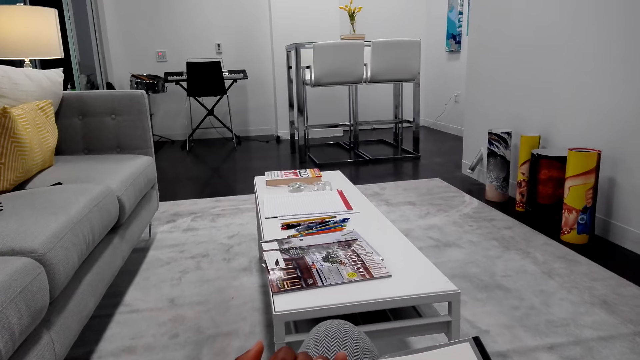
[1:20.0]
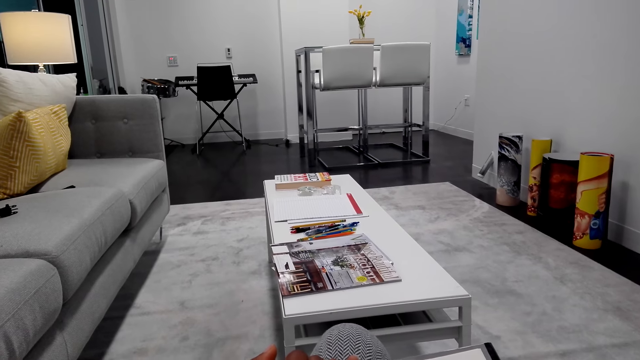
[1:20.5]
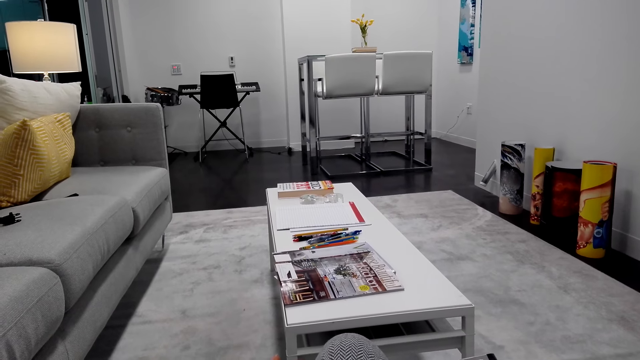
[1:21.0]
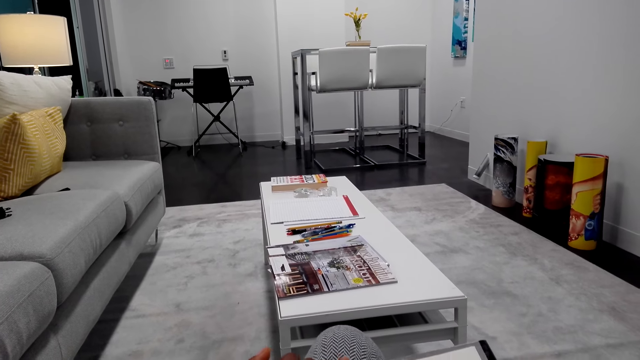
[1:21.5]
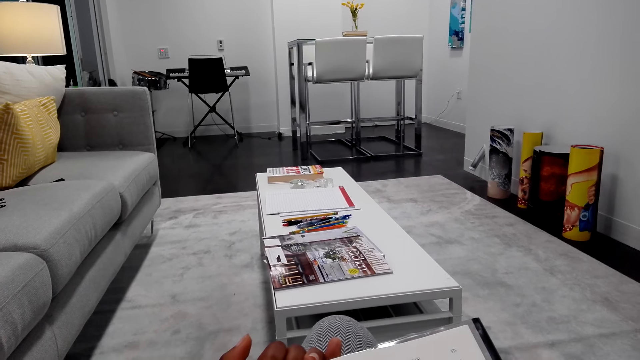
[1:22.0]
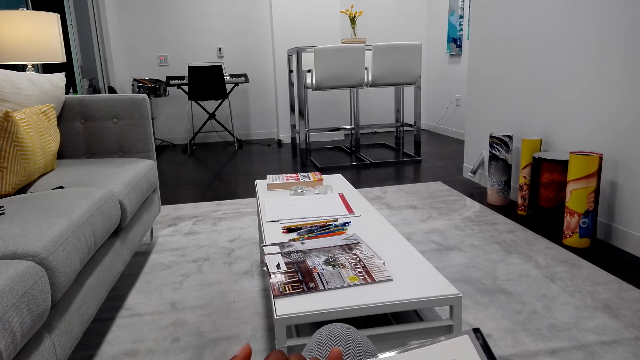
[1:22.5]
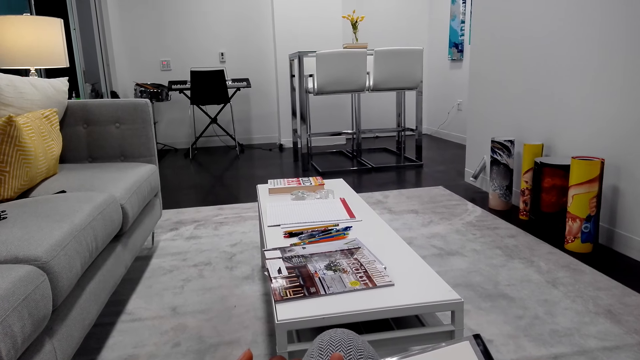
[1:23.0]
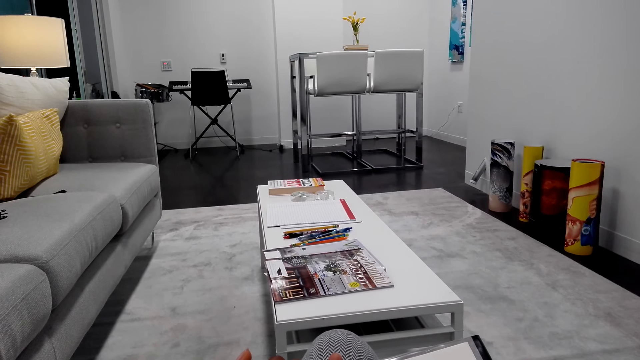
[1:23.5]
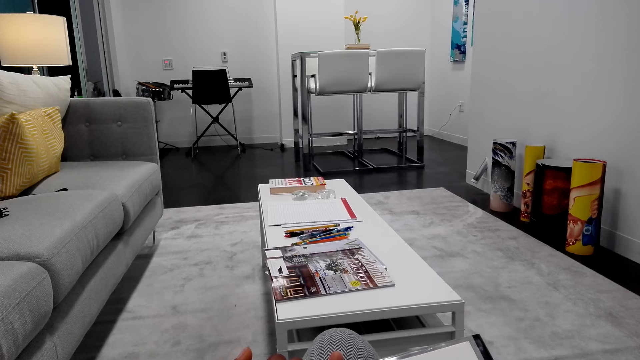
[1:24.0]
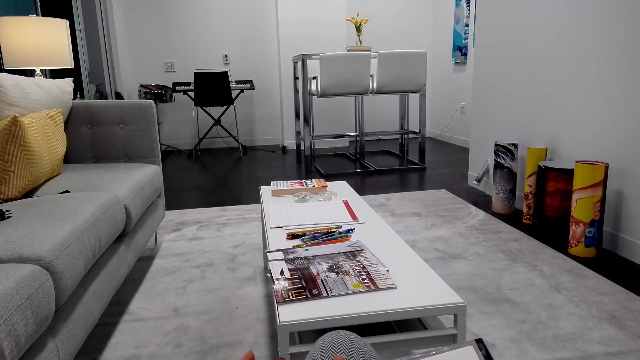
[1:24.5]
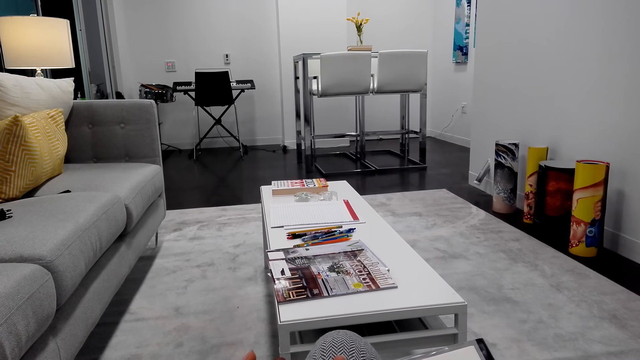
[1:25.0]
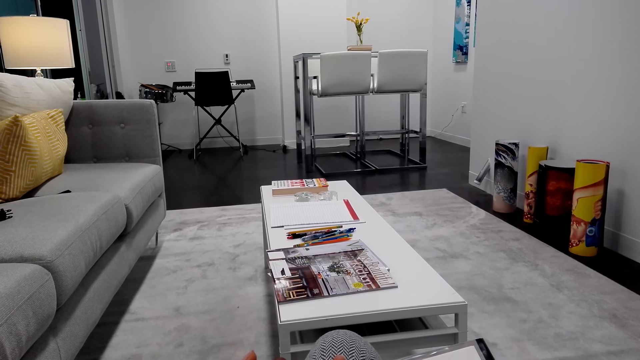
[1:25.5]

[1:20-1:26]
The camera wearer reads the book.

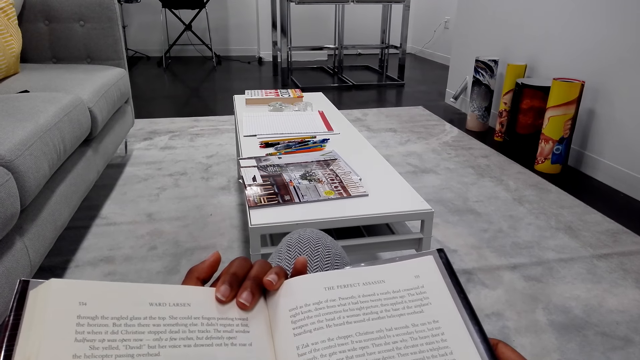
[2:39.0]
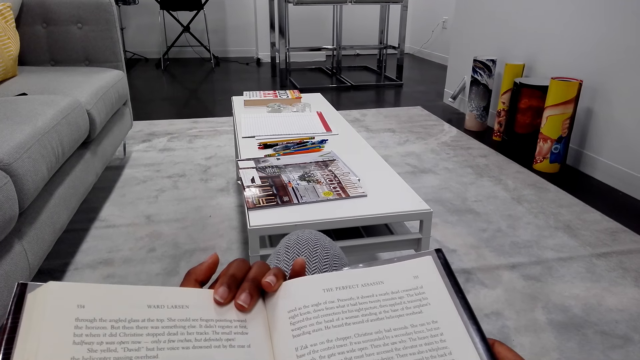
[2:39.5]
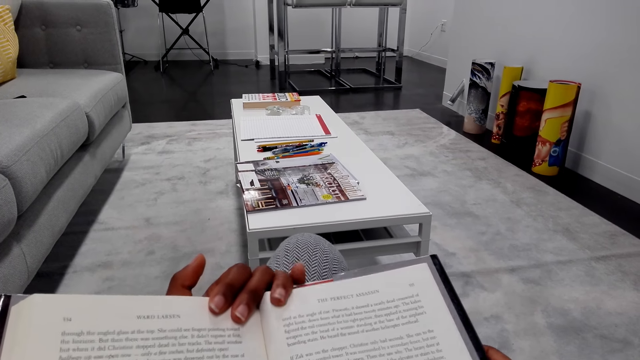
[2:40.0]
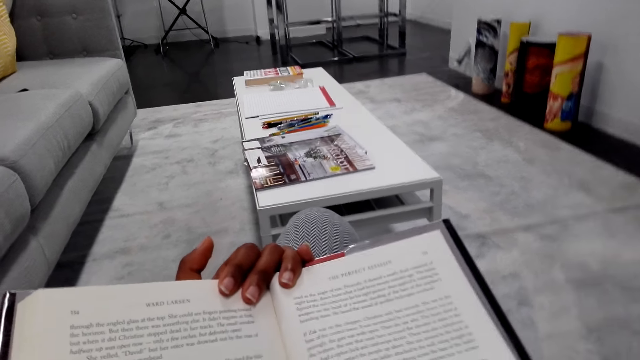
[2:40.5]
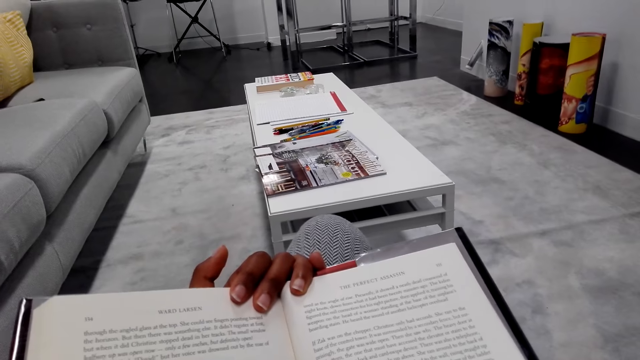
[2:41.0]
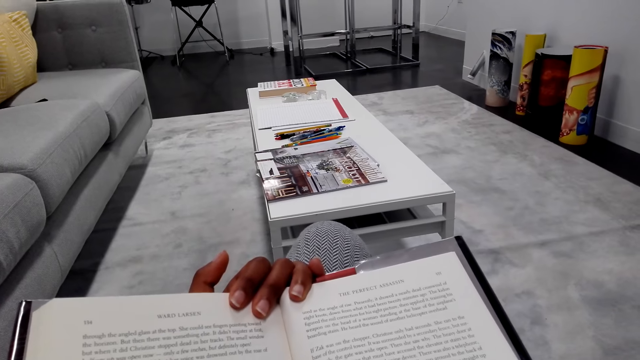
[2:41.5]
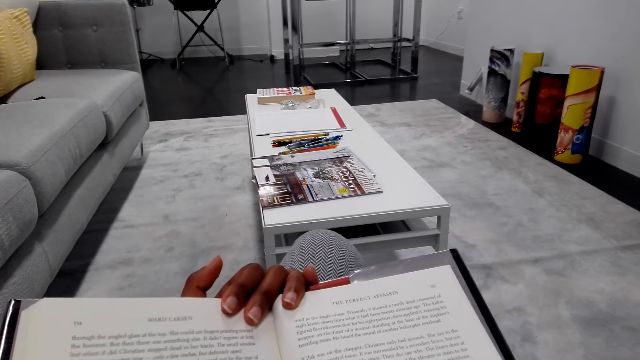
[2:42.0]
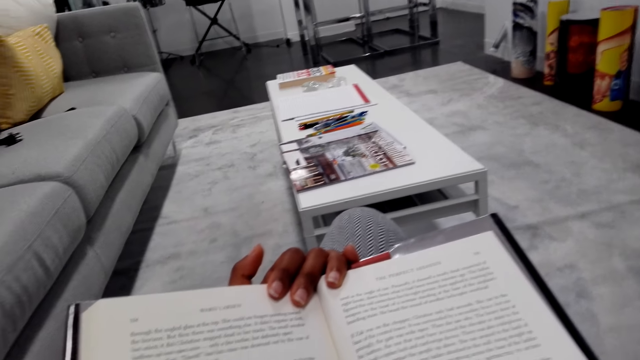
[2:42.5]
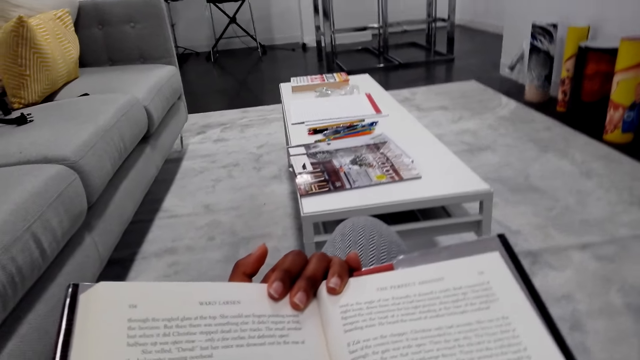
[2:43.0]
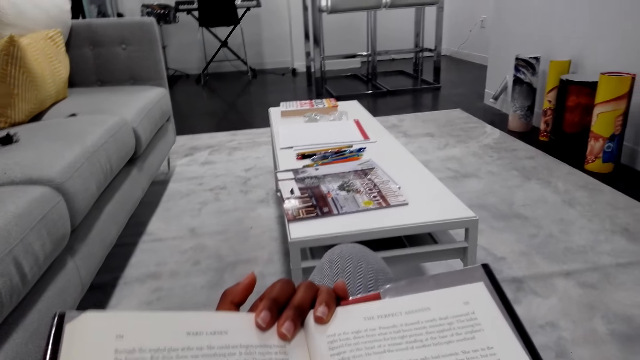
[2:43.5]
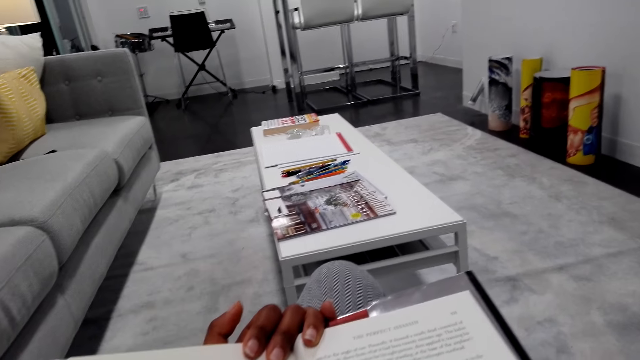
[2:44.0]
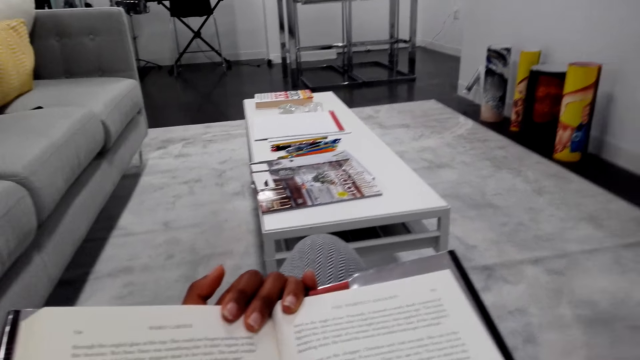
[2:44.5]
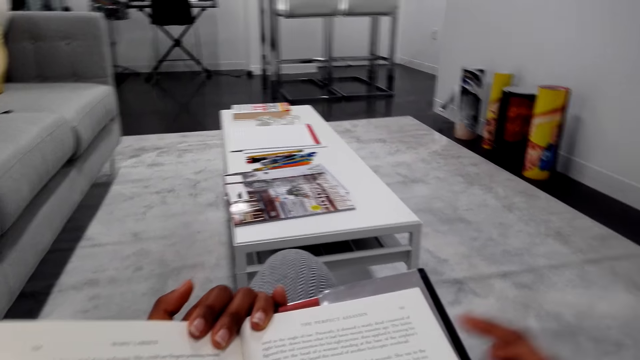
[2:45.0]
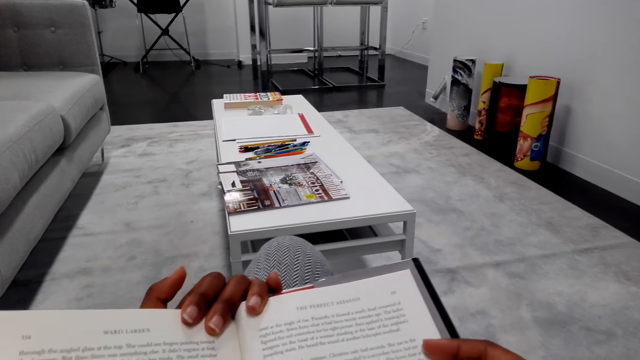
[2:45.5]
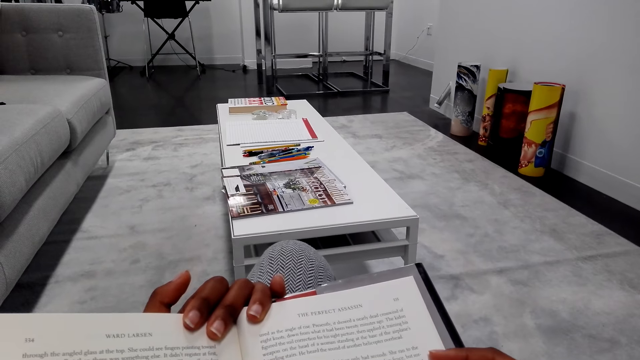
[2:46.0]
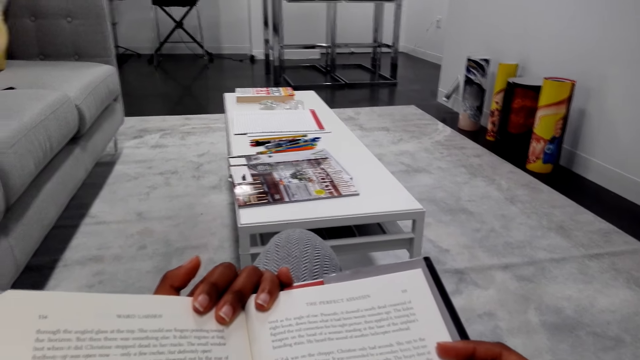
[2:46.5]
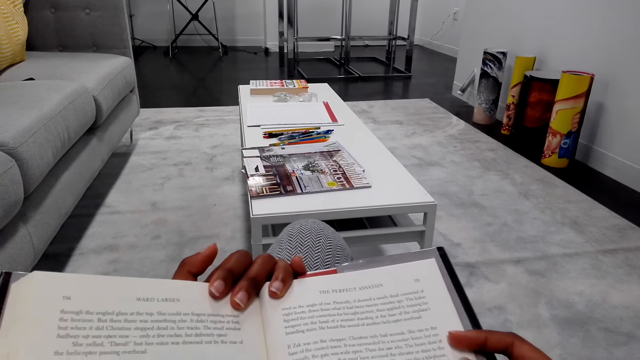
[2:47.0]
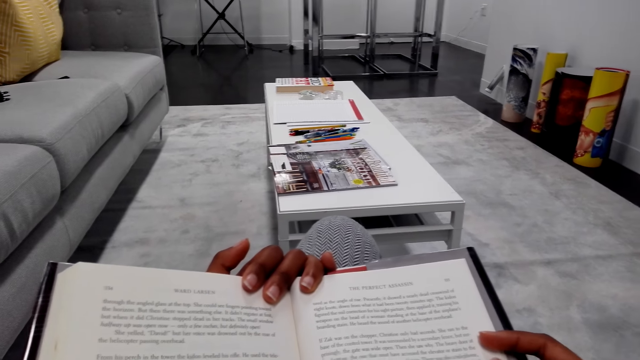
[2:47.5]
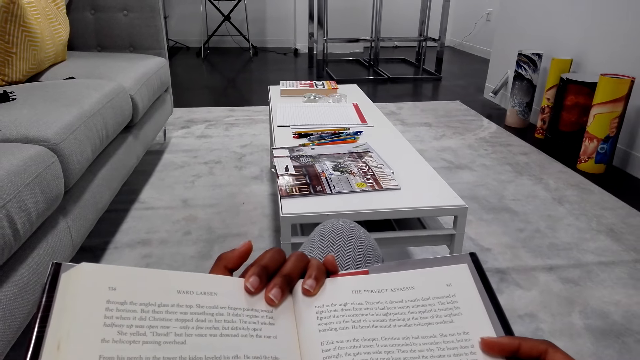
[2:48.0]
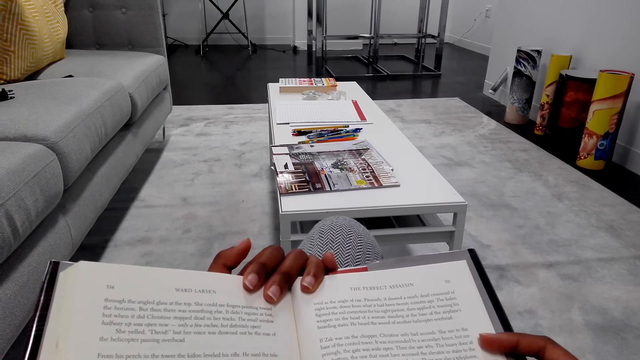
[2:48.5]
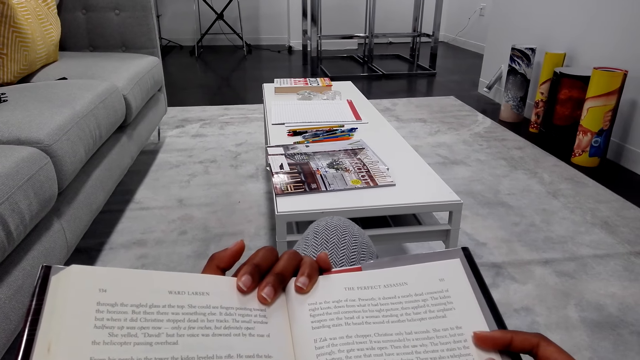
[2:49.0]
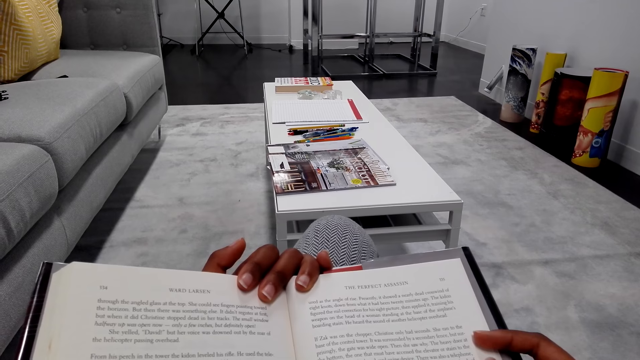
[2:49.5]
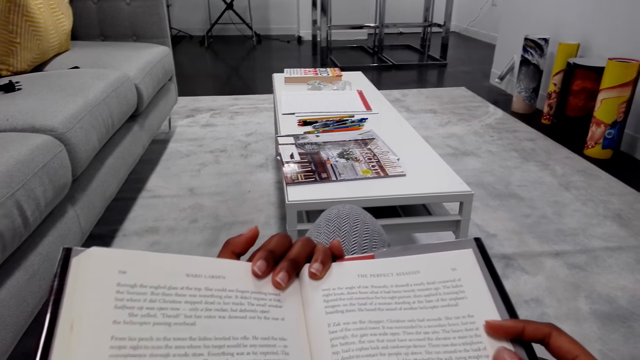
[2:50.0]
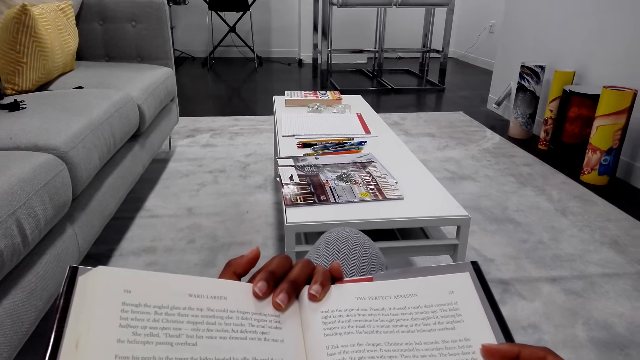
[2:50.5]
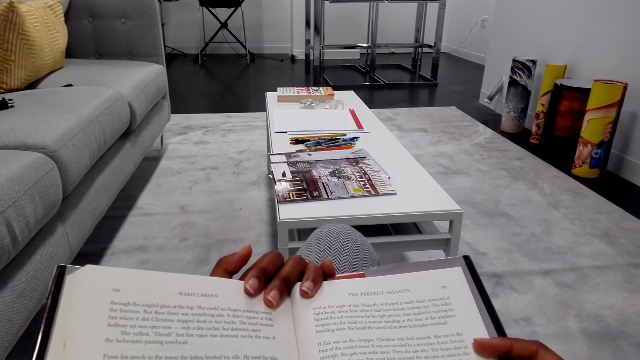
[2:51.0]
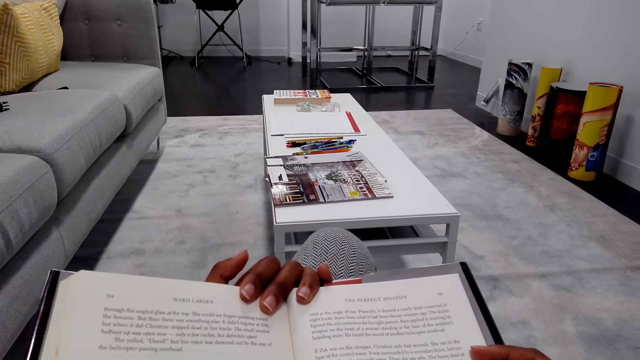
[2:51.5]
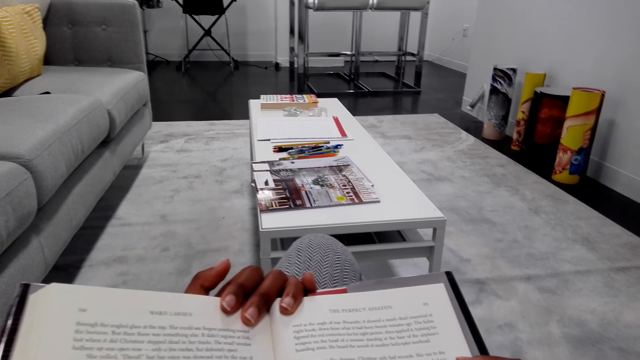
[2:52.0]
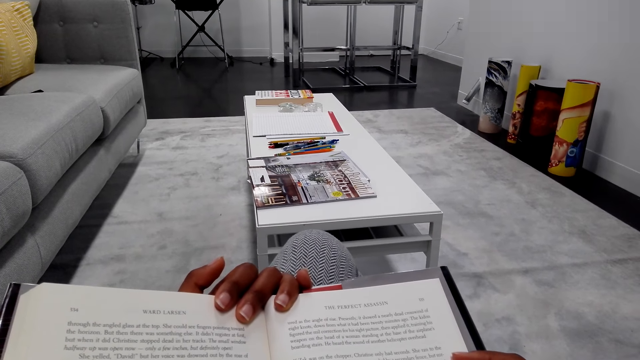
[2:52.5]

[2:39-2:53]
The camera wearer lifts up his hand. He touches the book. He reads the book.
